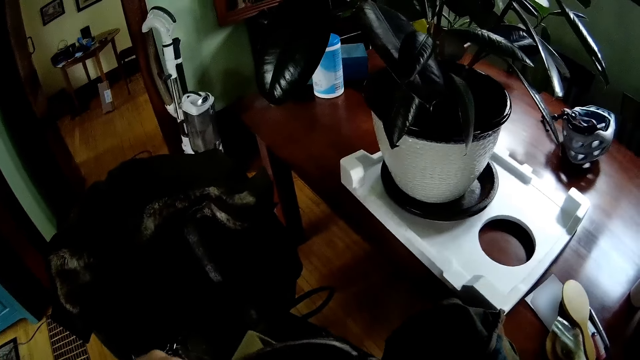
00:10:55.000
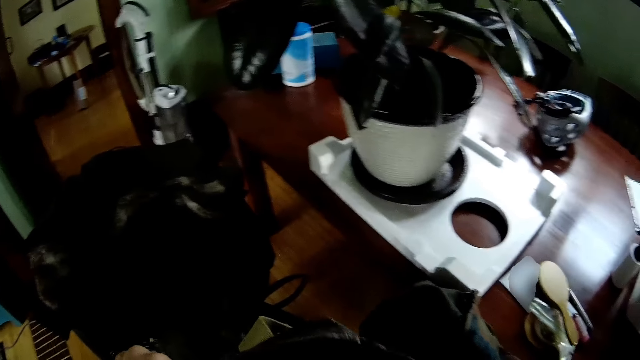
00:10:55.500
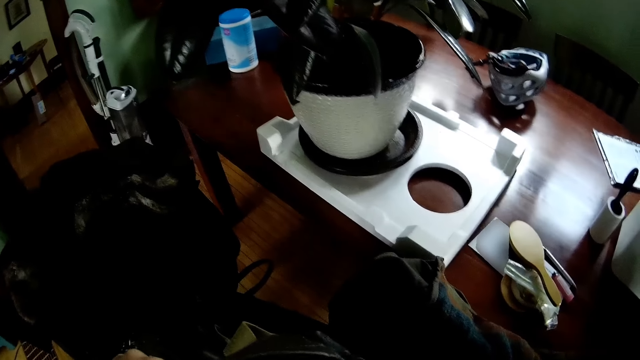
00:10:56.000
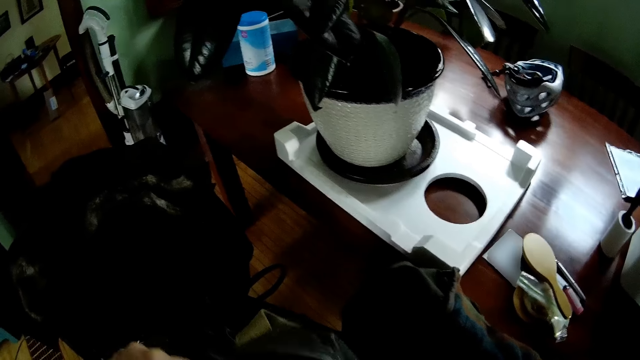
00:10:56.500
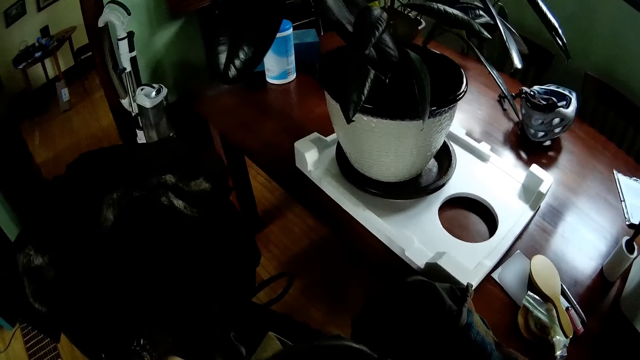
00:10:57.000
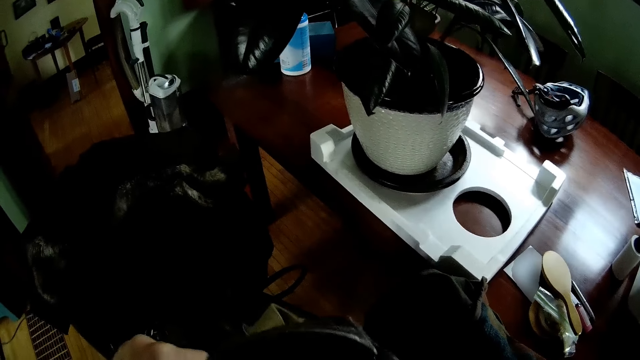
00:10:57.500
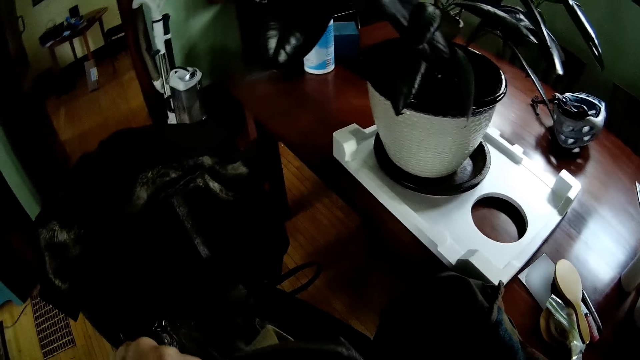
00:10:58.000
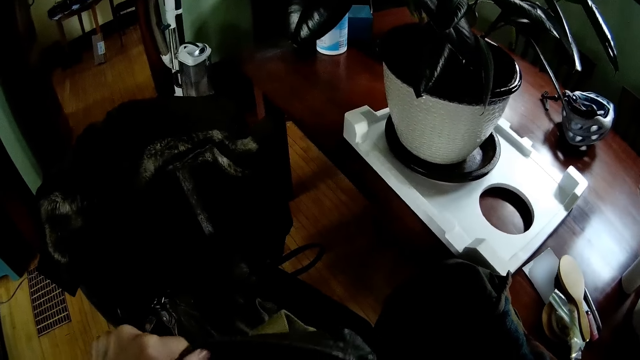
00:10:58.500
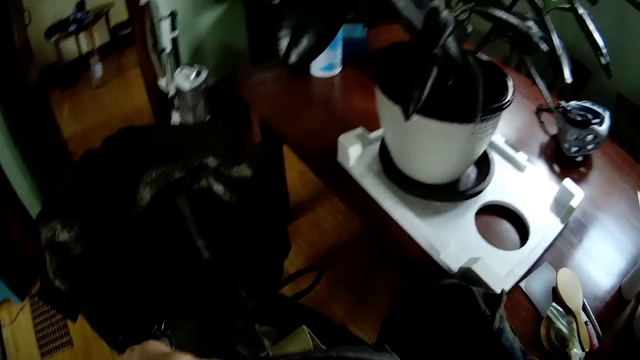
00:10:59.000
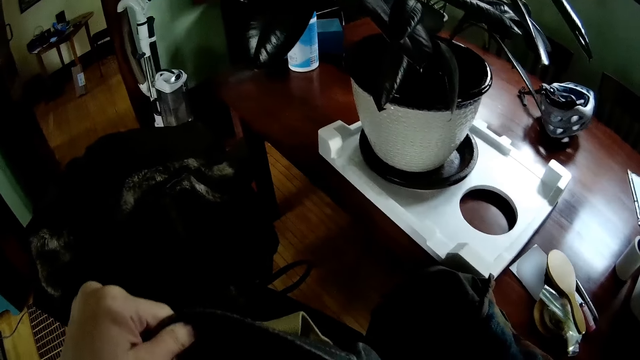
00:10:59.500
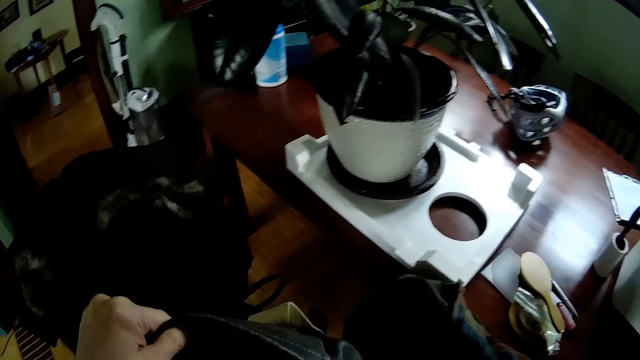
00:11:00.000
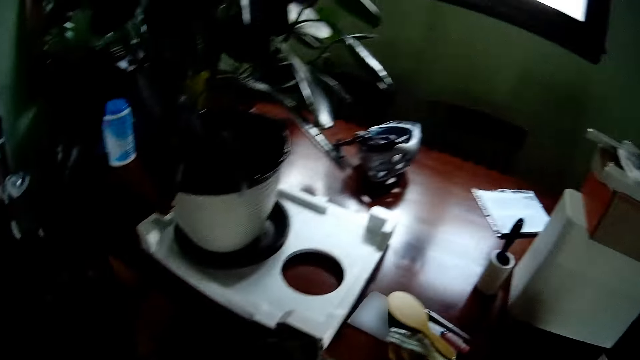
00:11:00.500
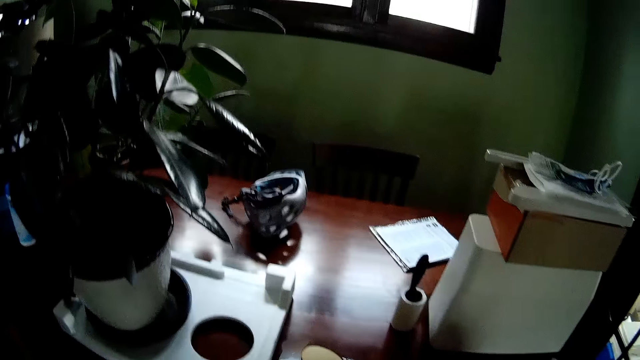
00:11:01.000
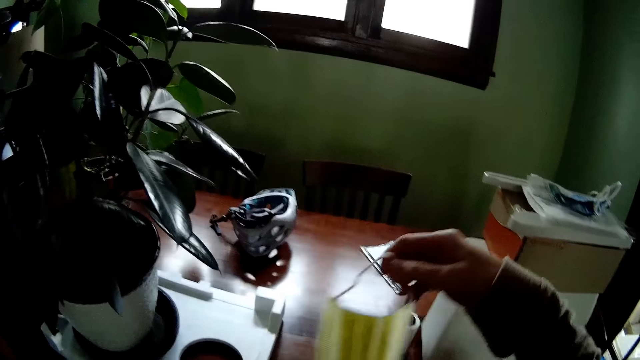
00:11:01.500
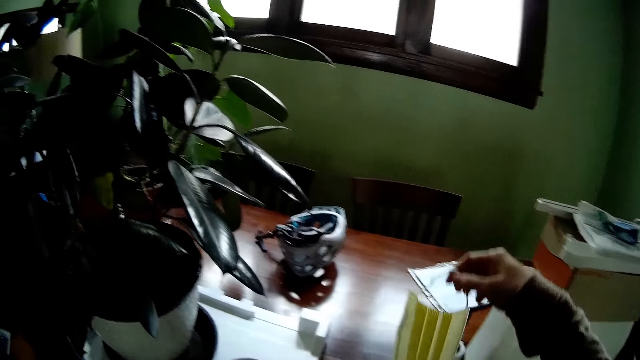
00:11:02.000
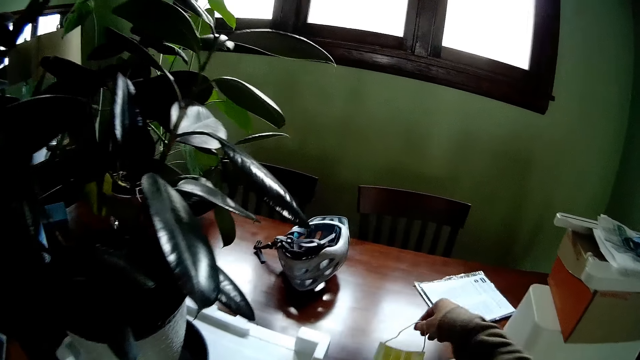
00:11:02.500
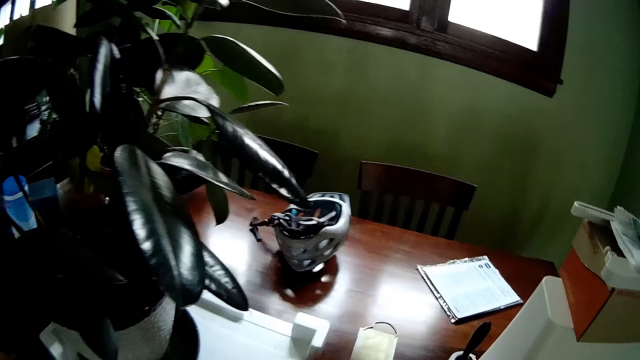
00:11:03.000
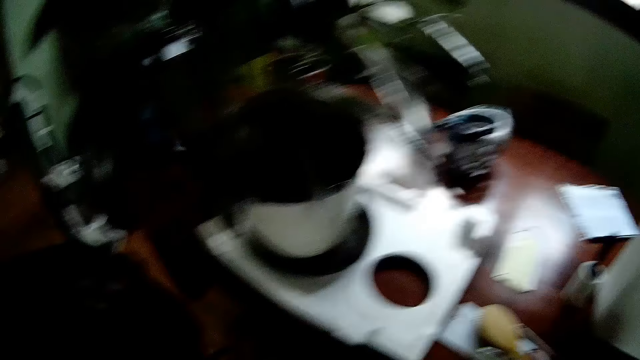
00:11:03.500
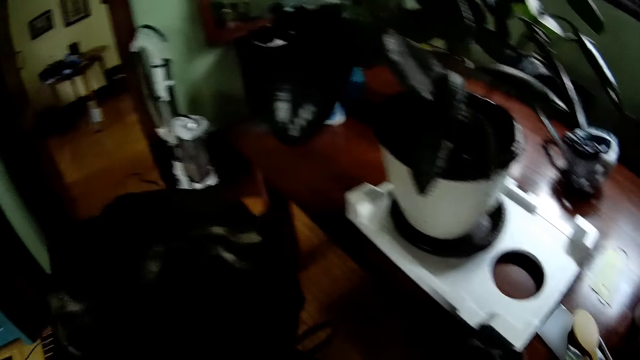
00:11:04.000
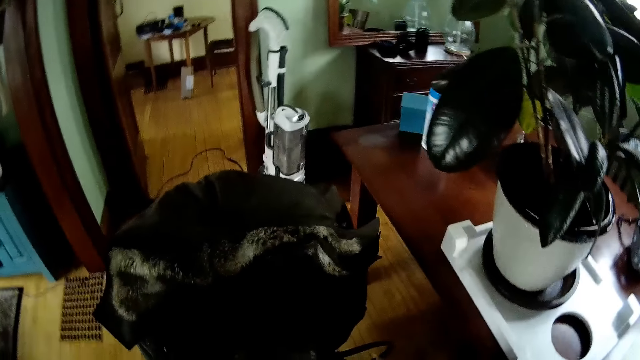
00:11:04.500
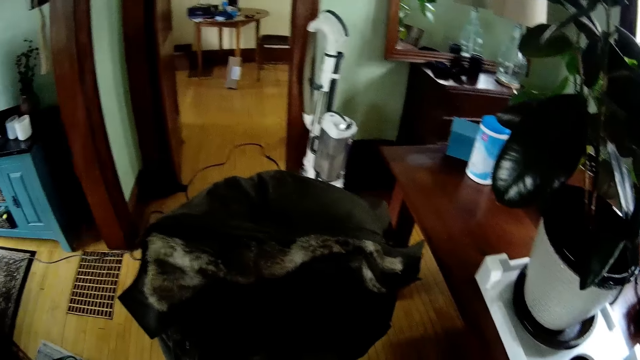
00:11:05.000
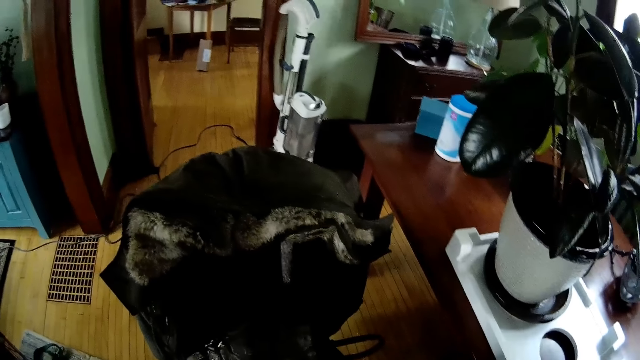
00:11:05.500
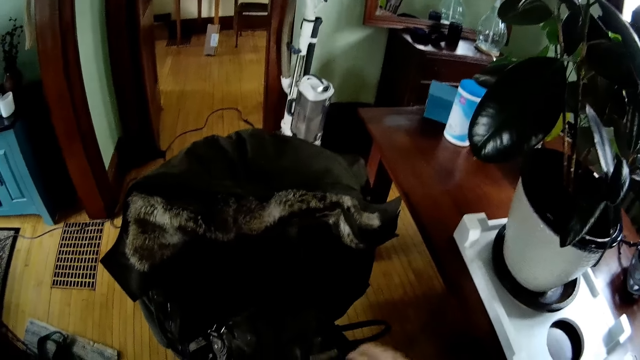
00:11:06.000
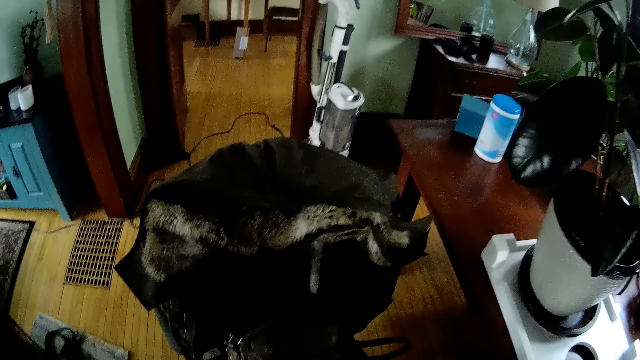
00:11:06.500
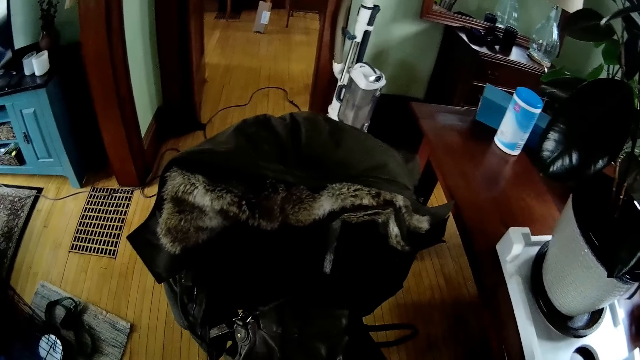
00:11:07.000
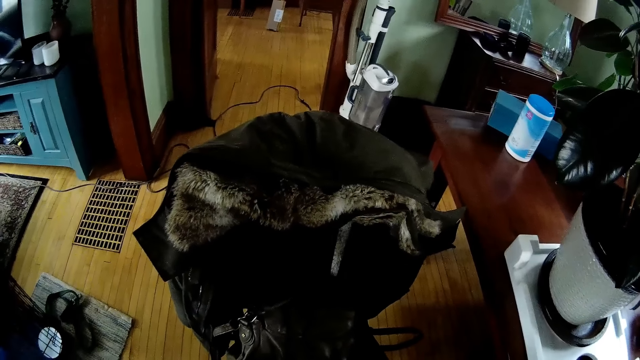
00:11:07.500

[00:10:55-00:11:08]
The camera wearer searches the bag with her right hand. She keeps a face mask on the table with her right hand. She holds the mask. She looks around.

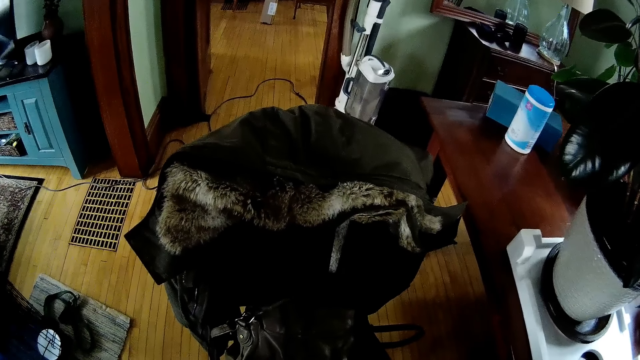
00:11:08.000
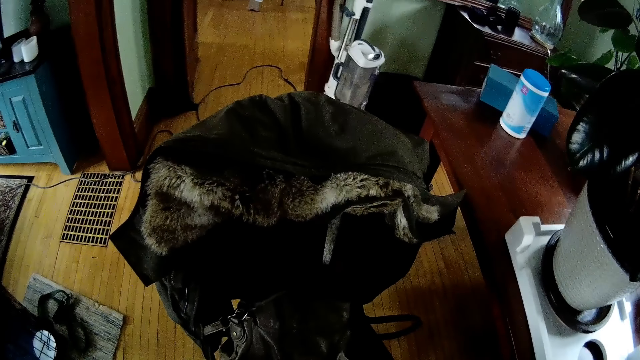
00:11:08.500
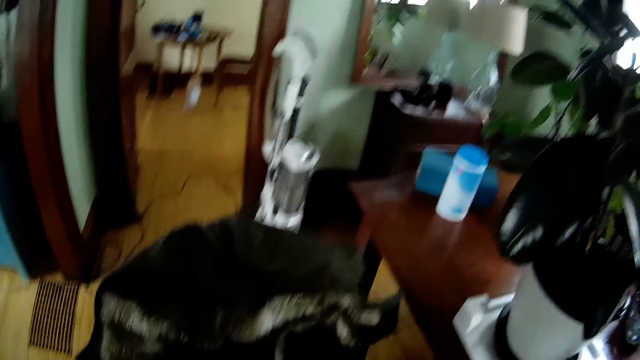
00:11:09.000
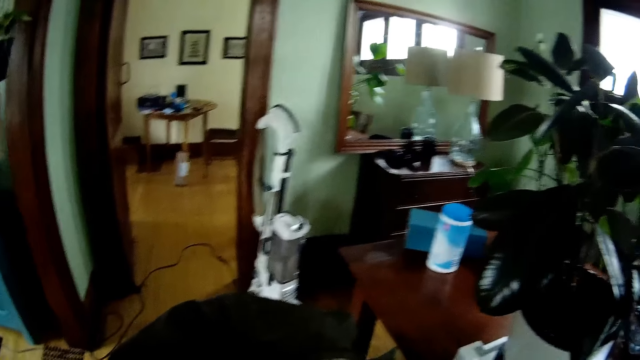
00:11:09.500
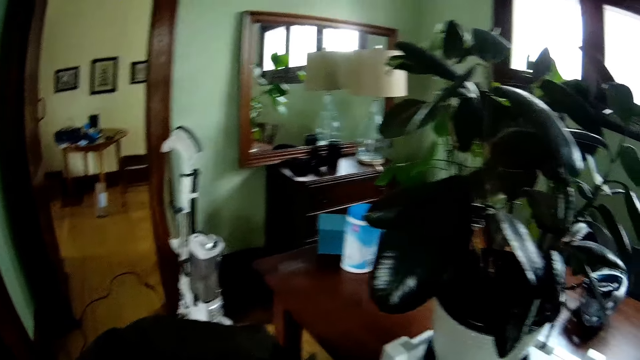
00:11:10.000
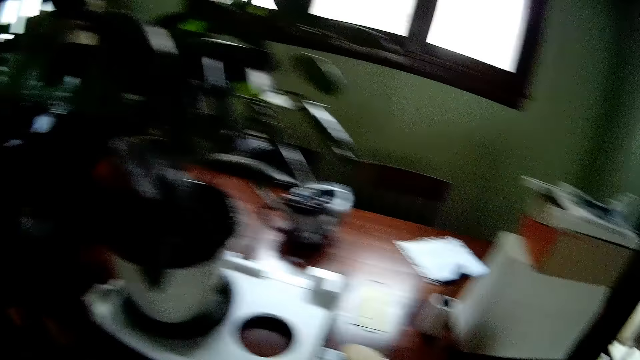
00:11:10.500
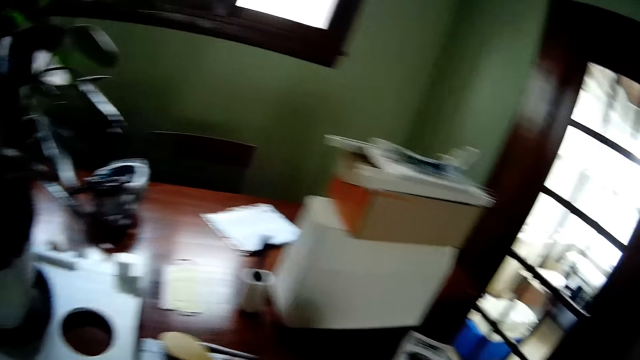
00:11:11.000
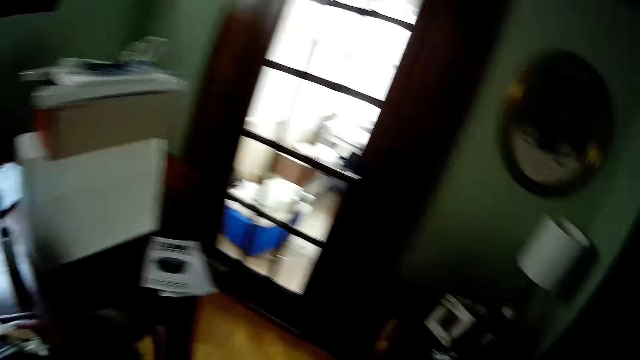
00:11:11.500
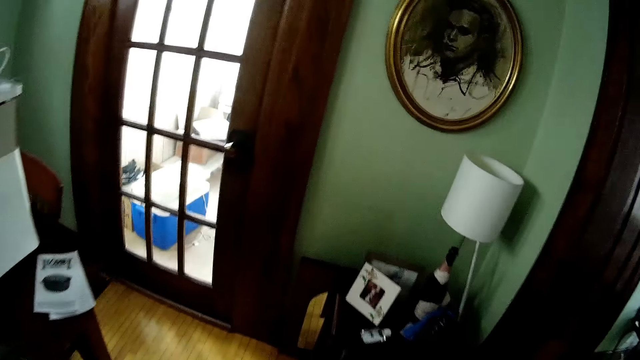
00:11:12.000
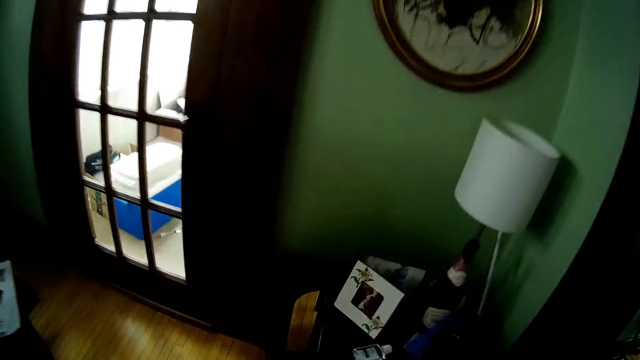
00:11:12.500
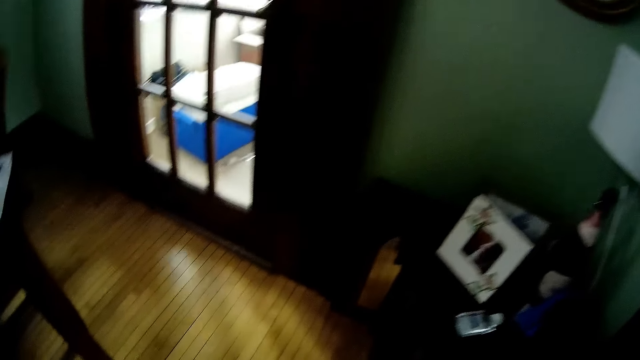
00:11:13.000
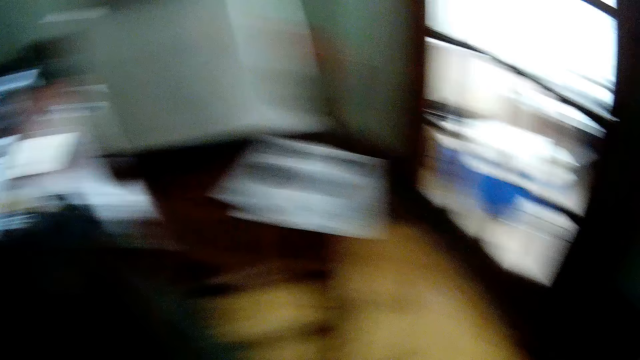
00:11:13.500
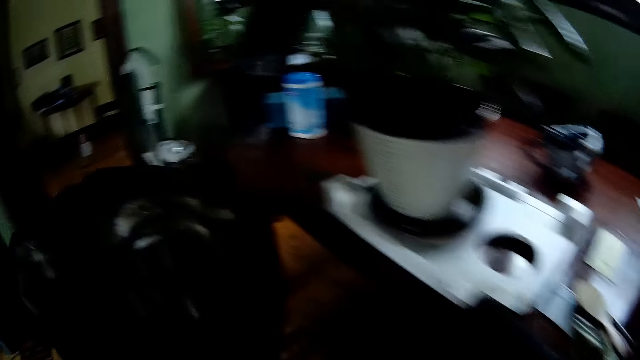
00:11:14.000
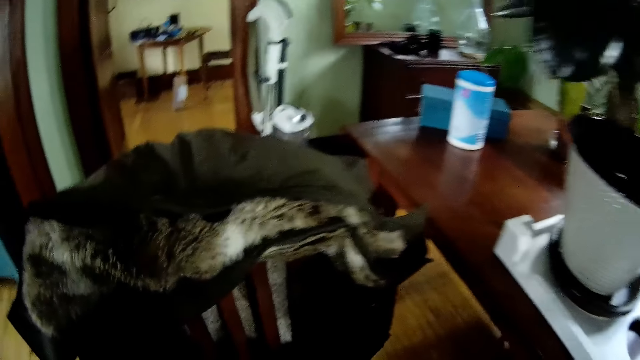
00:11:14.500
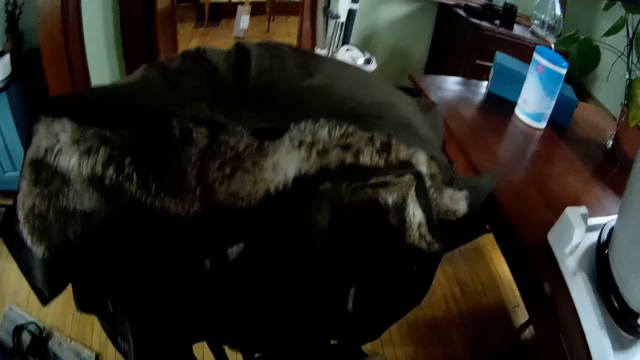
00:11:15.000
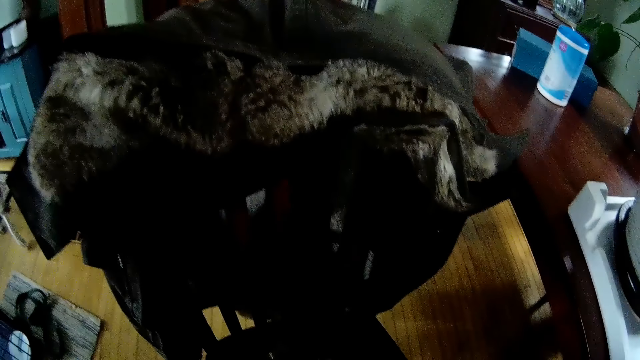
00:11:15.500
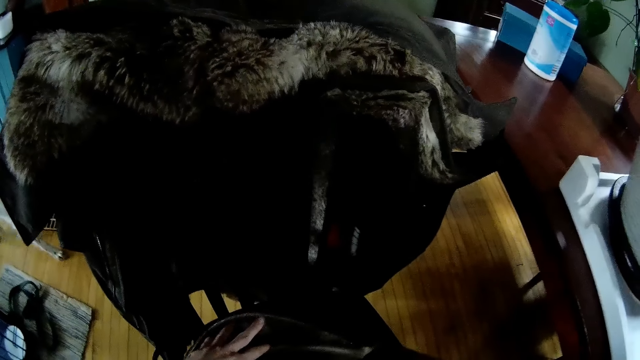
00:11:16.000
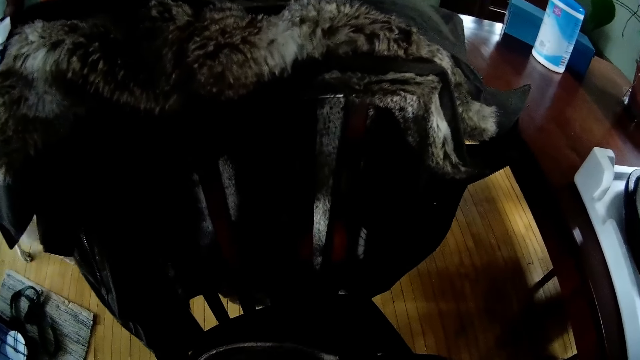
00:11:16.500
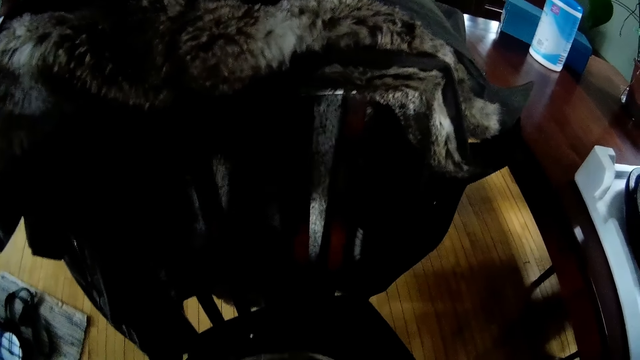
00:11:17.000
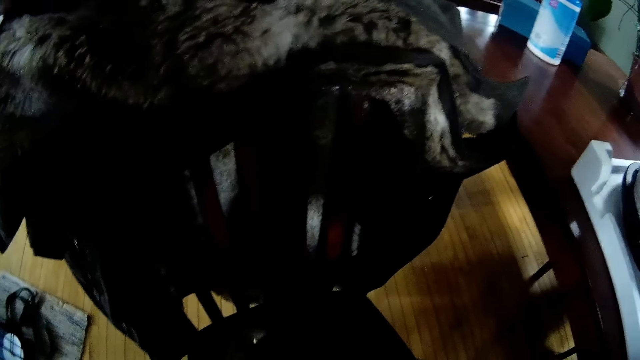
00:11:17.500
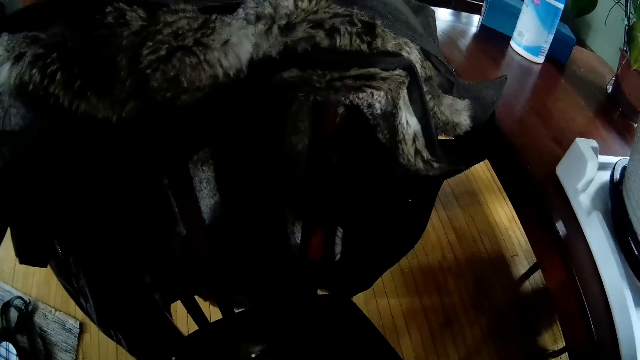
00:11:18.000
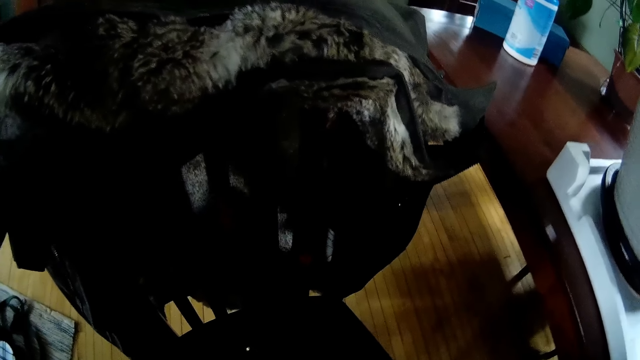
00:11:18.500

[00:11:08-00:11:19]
The camera wearer walks around. They hold a handbag and search the bag on a chair.
